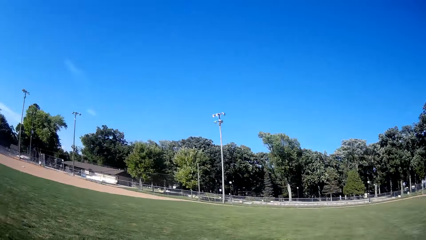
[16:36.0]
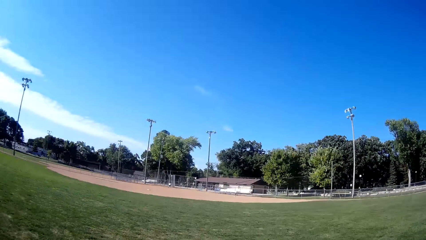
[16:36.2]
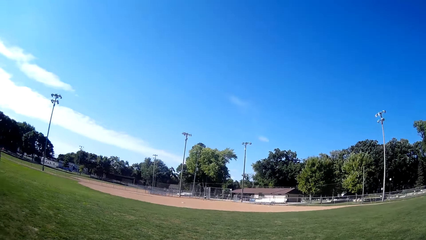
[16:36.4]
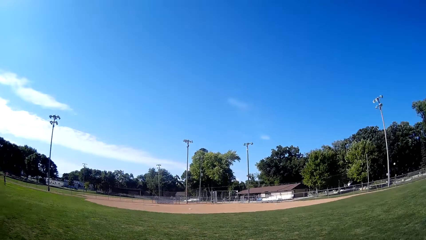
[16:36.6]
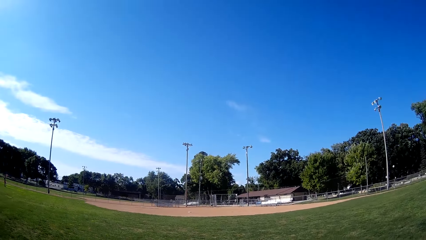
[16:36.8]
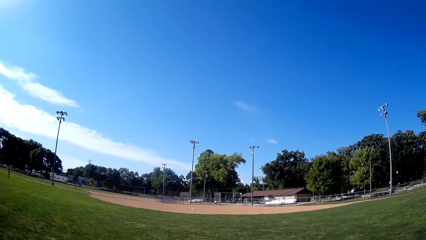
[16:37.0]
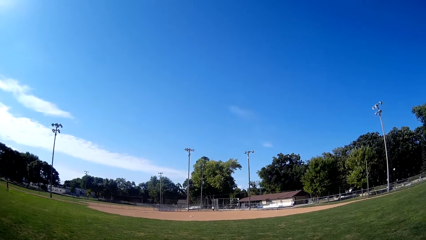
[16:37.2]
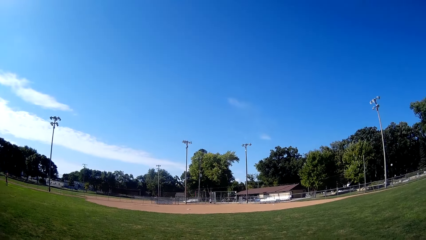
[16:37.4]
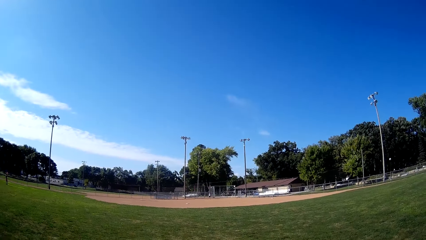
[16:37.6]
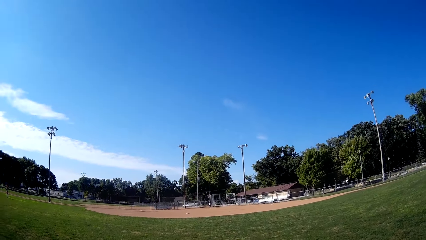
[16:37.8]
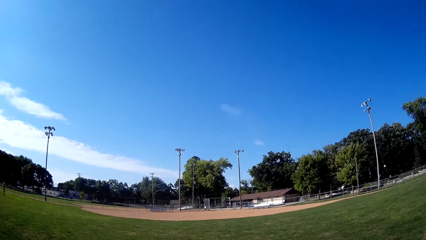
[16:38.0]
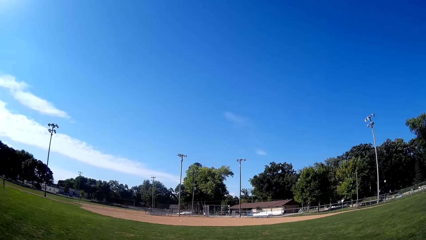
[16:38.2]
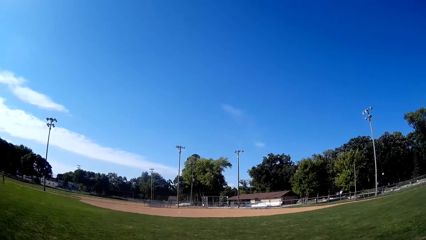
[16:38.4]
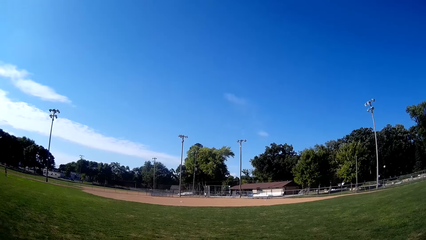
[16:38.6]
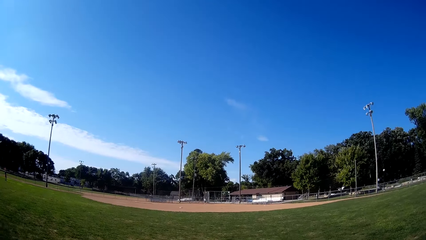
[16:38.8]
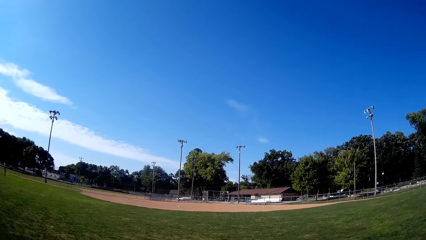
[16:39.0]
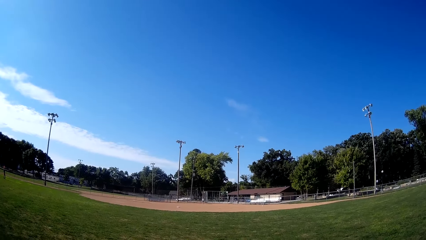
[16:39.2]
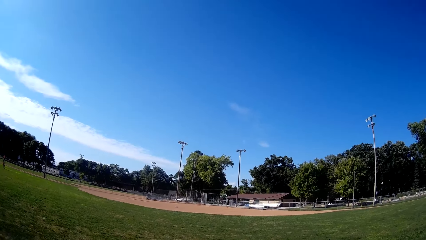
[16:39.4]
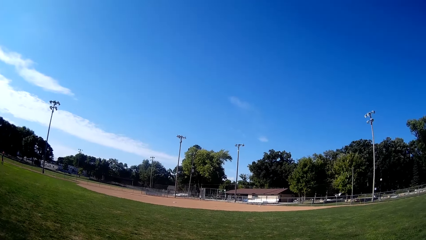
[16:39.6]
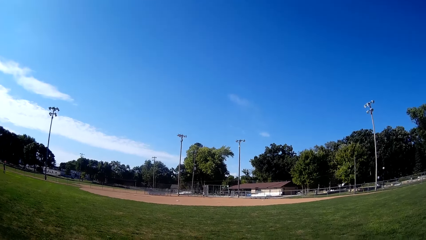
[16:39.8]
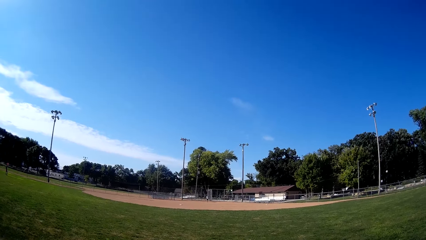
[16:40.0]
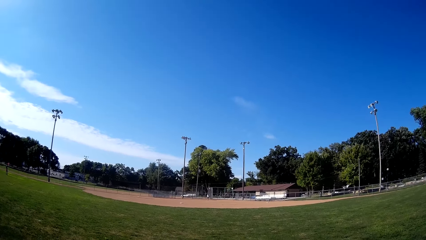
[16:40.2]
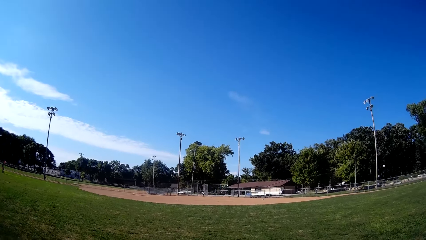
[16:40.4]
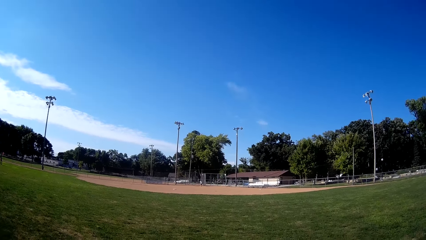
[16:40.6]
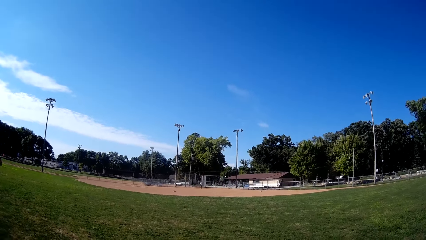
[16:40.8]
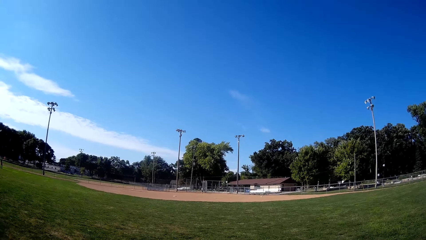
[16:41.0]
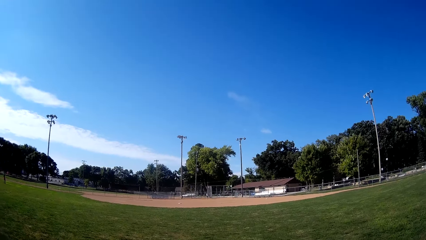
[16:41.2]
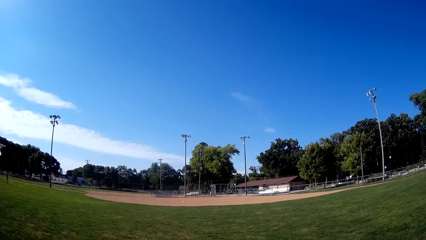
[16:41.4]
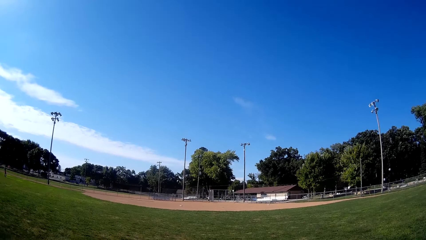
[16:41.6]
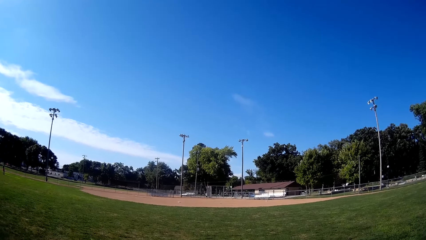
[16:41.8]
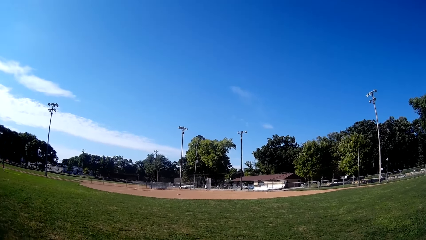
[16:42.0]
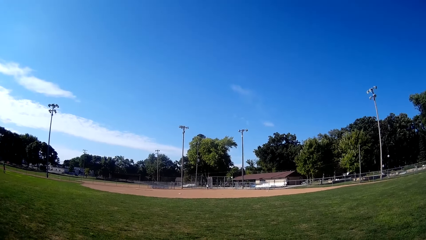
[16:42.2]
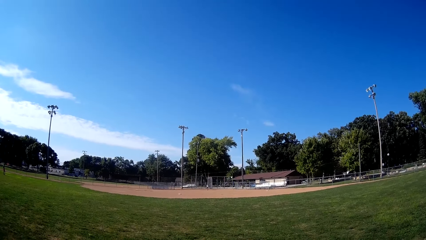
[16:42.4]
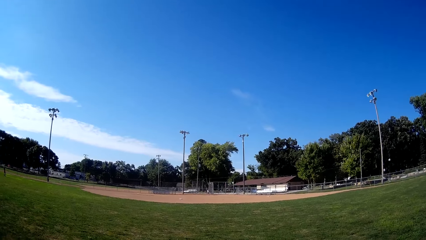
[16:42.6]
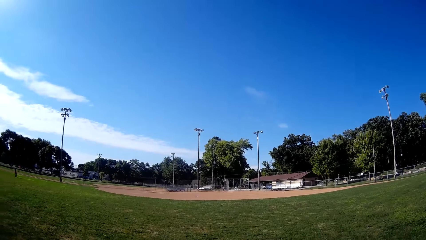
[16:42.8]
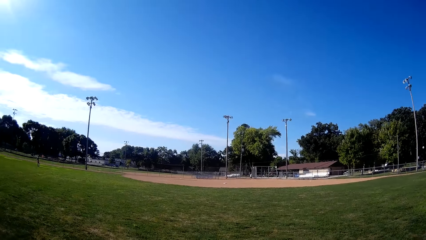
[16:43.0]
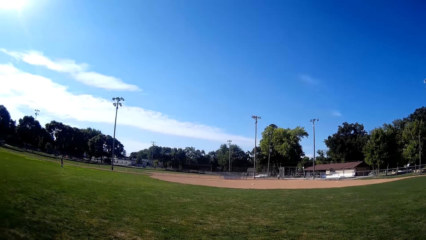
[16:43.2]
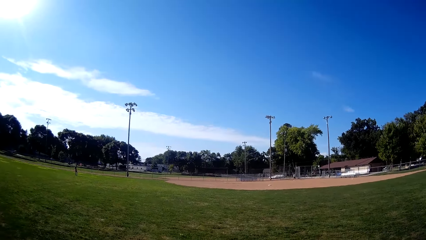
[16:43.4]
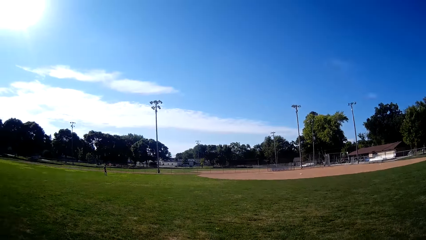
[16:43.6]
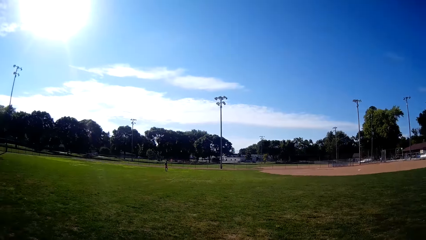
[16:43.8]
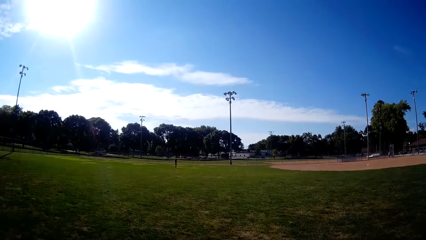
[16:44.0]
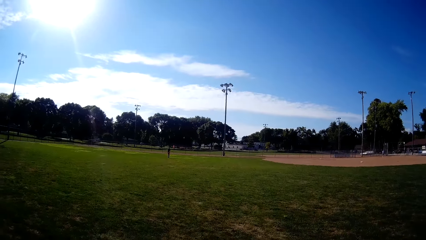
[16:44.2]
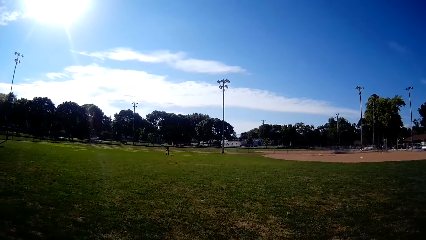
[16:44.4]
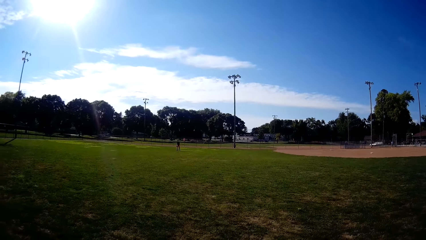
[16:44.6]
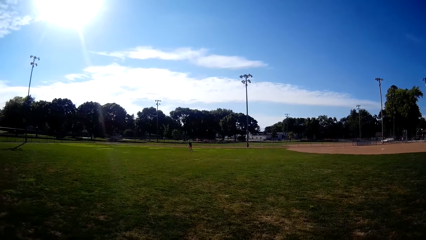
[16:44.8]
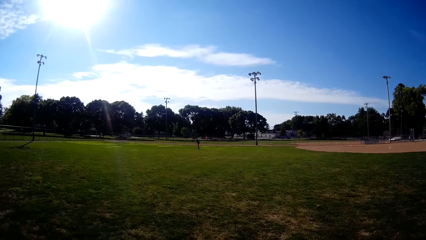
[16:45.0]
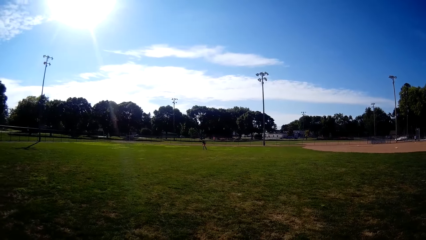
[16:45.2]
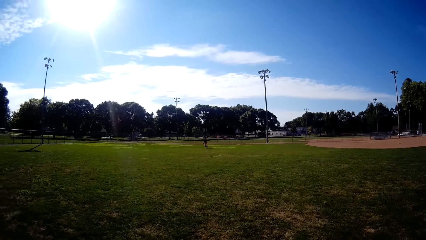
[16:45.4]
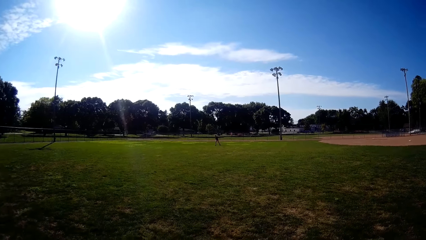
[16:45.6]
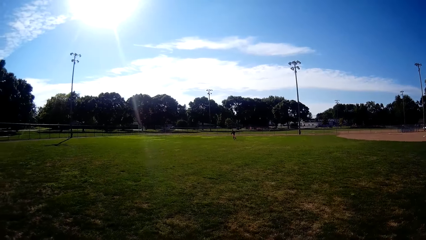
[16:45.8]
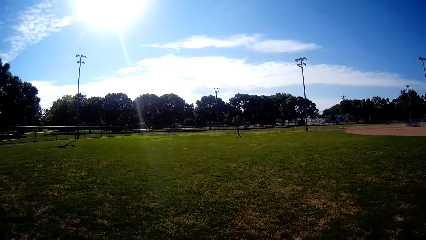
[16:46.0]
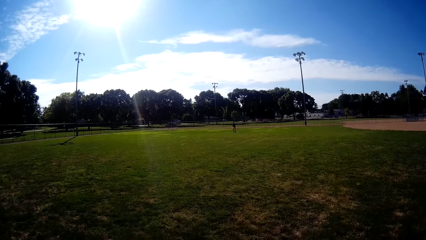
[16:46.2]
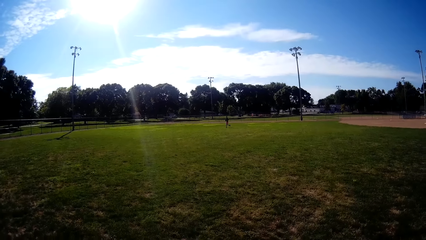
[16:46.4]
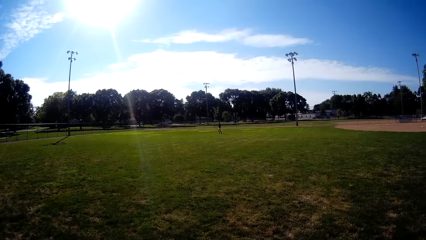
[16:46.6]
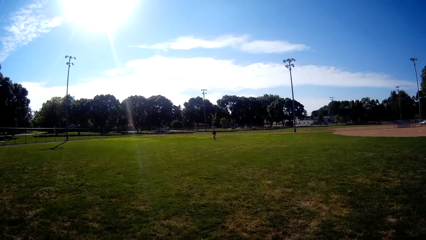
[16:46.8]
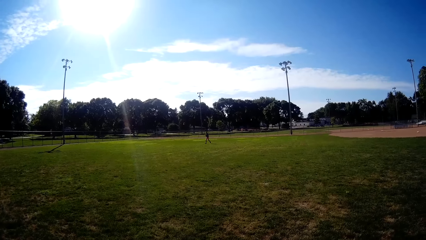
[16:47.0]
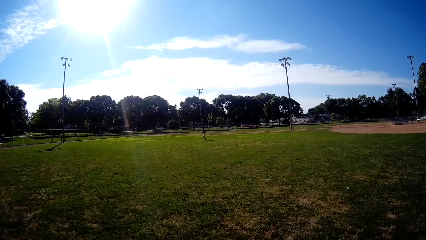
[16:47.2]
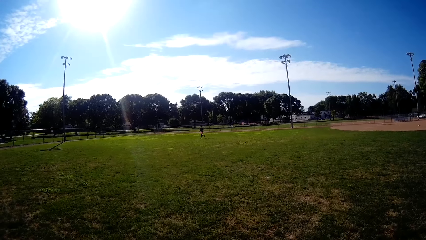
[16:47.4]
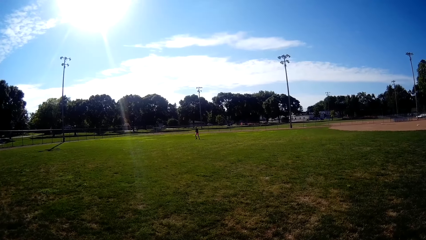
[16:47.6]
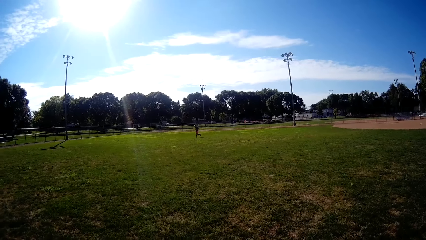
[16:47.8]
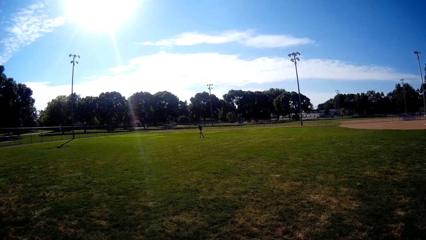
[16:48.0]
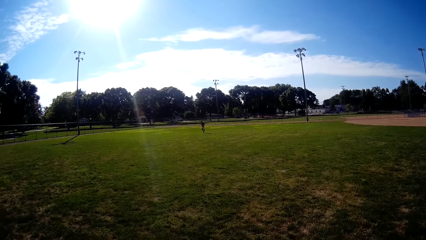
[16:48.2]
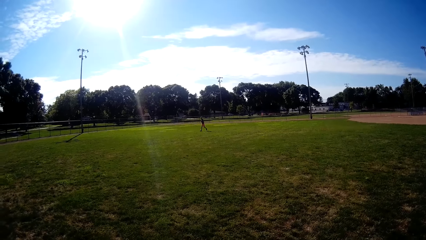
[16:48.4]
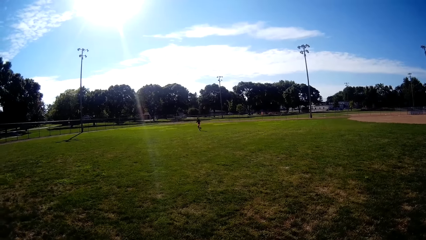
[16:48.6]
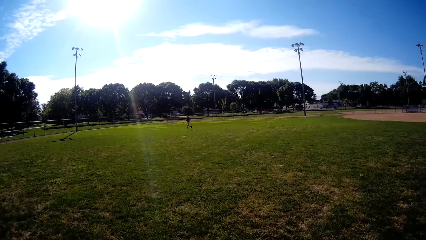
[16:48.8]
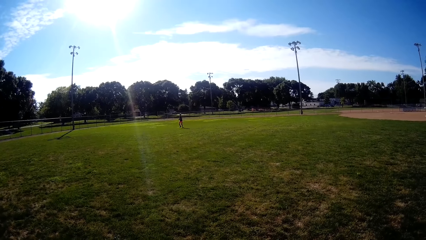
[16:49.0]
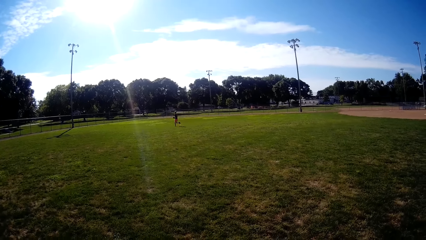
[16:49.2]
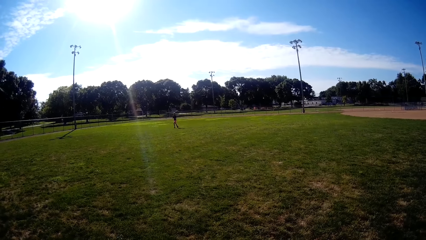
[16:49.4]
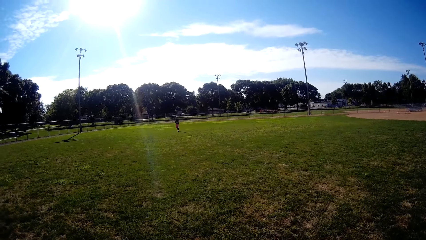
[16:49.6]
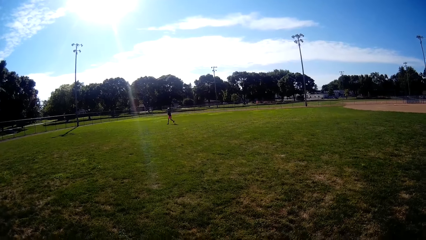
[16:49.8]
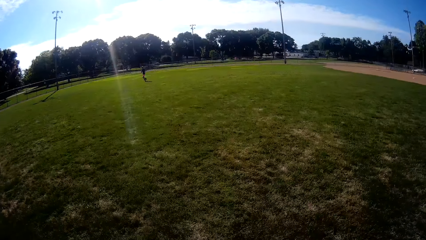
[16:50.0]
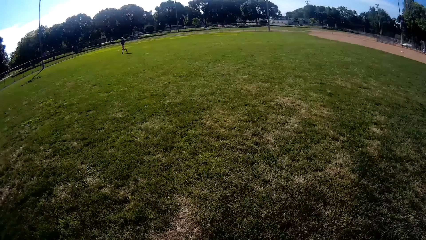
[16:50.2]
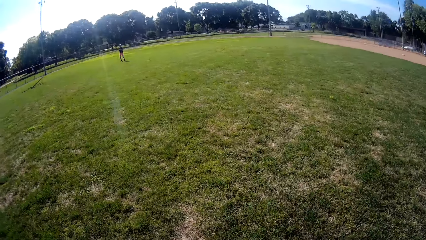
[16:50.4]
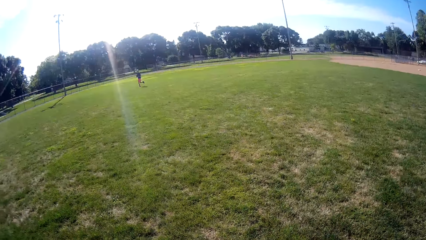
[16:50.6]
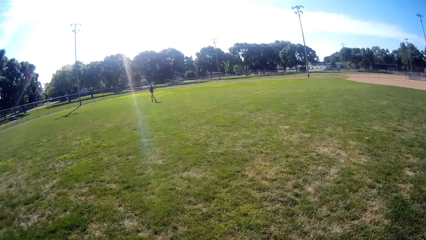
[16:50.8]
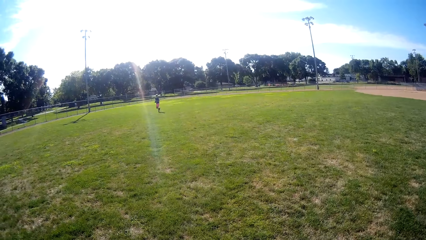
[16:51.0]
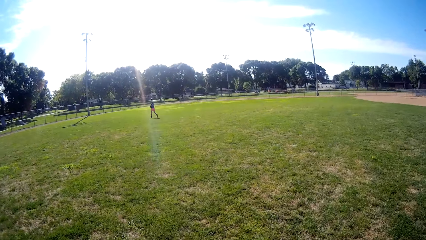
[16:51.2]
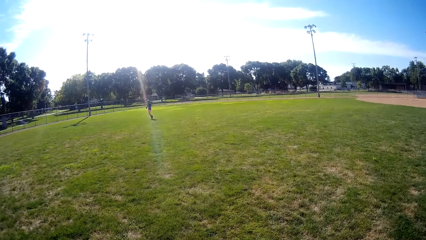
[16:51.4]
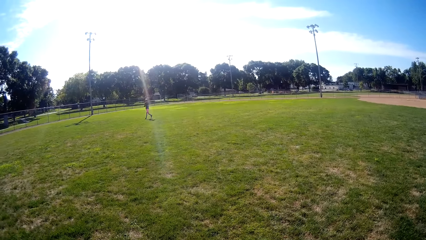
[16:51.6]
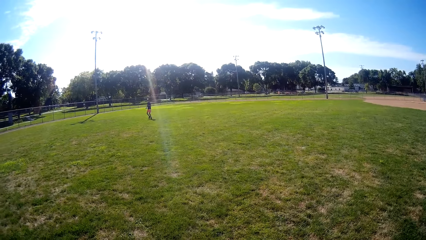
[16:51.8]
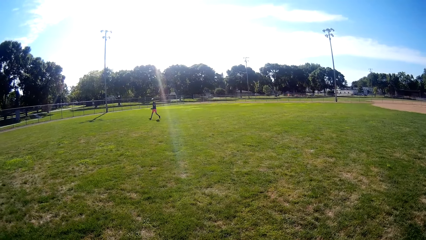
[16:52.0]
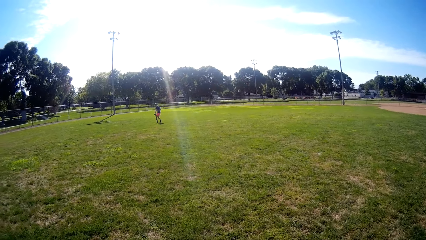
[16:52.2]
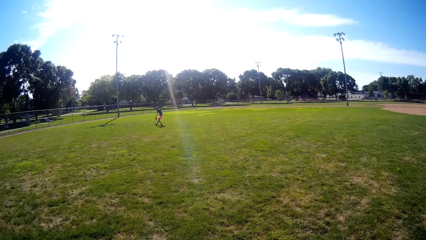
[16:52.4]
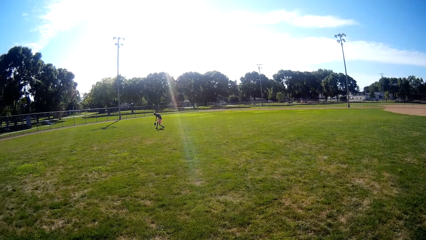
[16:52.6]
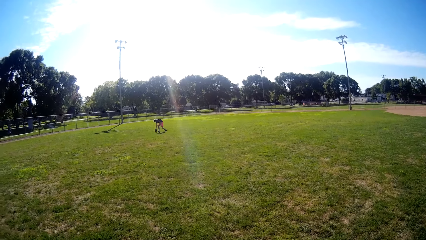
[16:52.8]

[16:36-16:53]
A man picks the ball and walks around. The man bats the baseball to a boy. The boy runs after the baseball.
